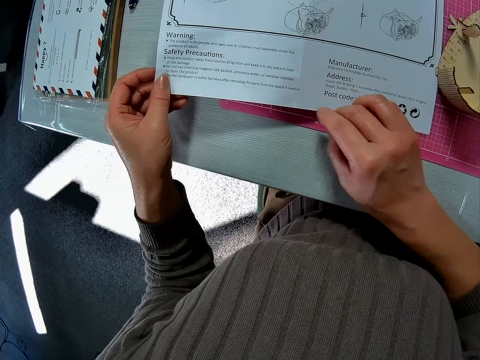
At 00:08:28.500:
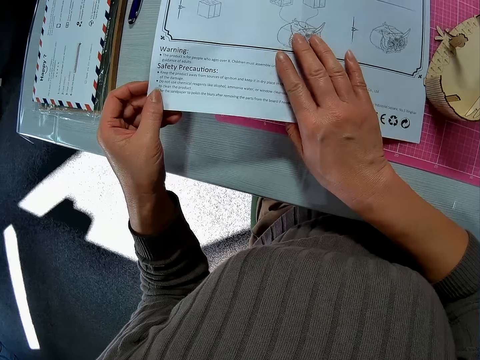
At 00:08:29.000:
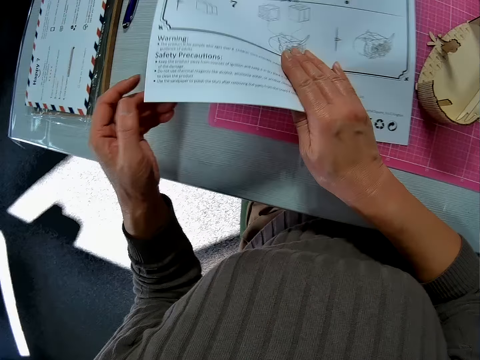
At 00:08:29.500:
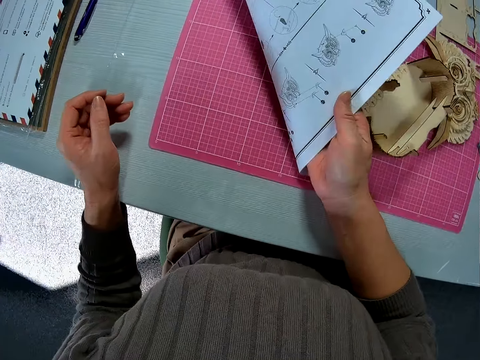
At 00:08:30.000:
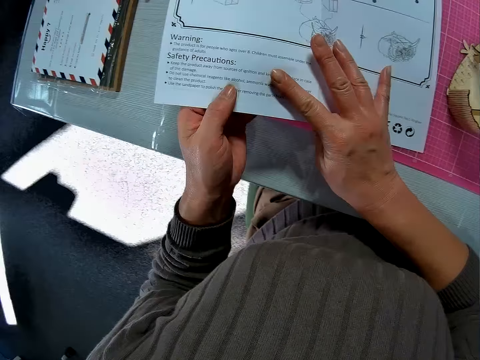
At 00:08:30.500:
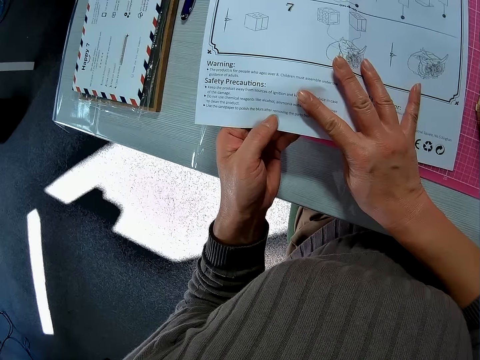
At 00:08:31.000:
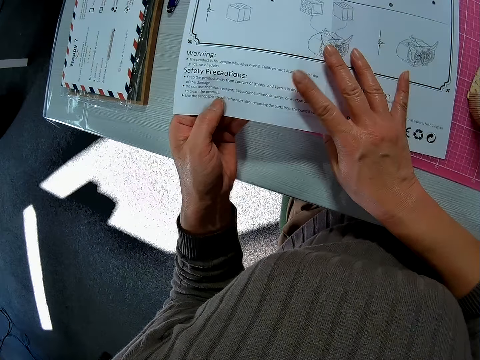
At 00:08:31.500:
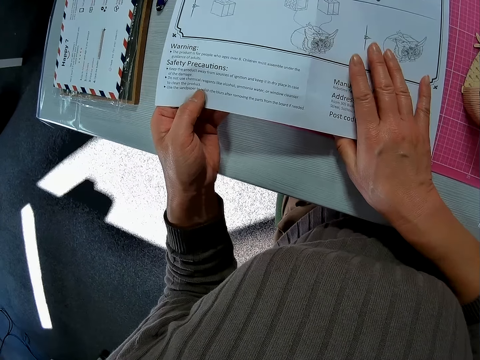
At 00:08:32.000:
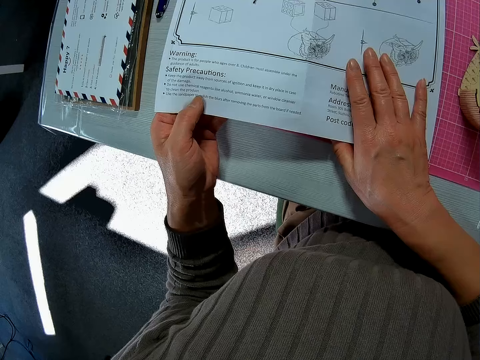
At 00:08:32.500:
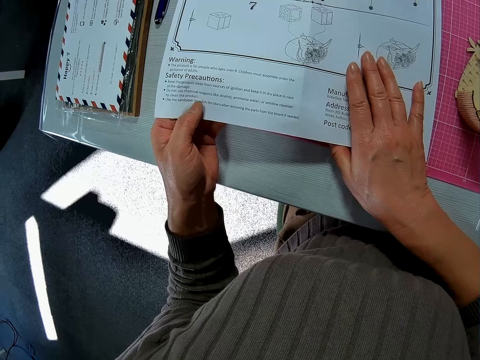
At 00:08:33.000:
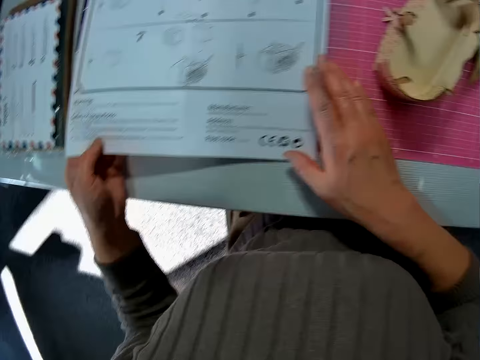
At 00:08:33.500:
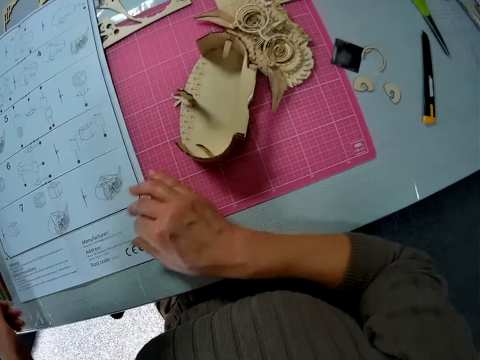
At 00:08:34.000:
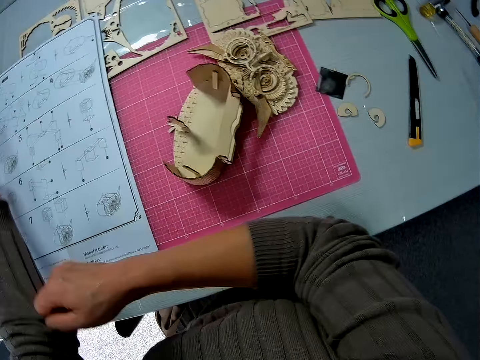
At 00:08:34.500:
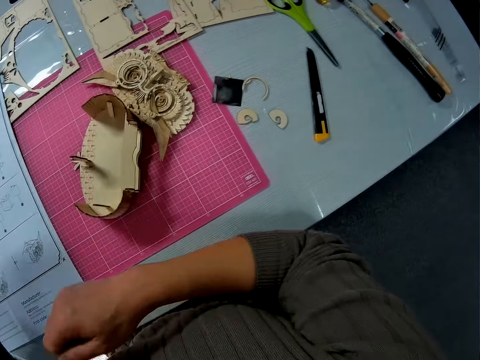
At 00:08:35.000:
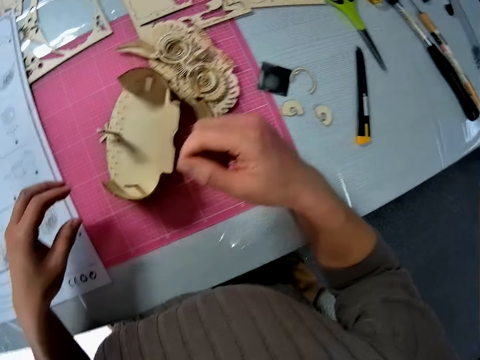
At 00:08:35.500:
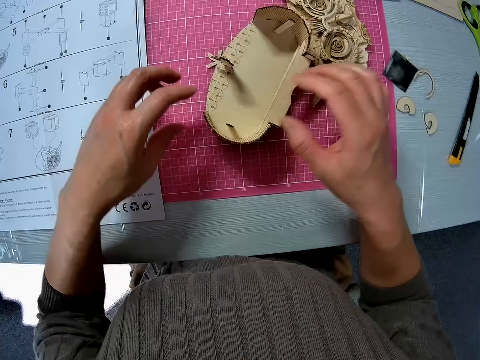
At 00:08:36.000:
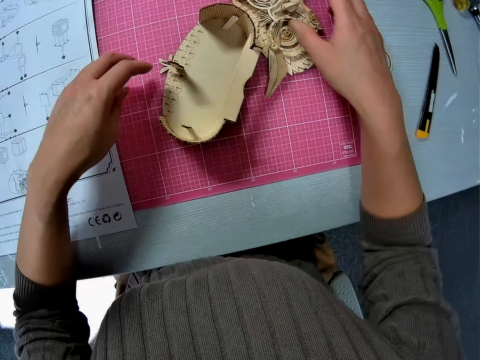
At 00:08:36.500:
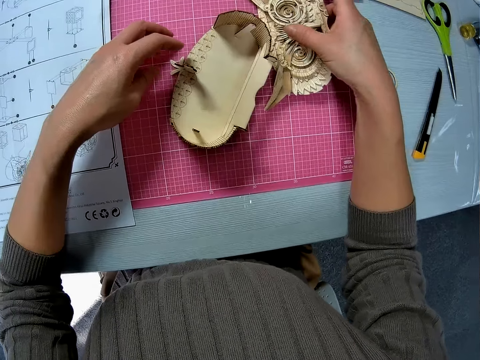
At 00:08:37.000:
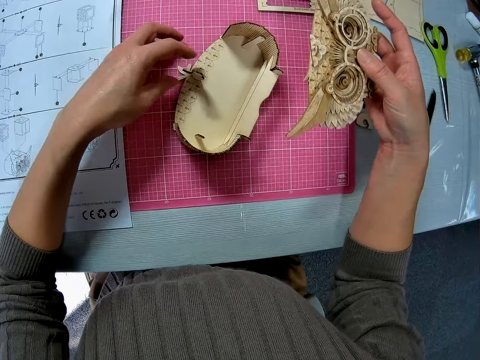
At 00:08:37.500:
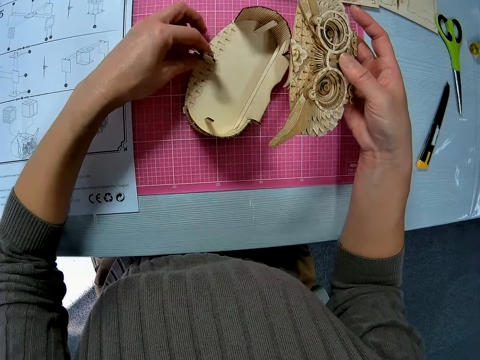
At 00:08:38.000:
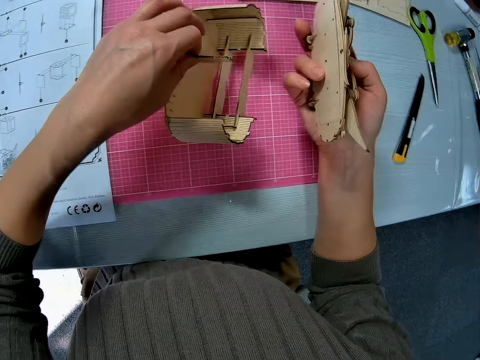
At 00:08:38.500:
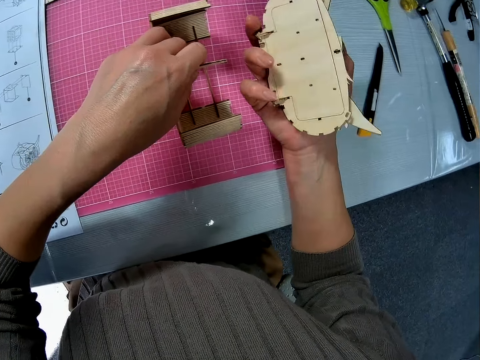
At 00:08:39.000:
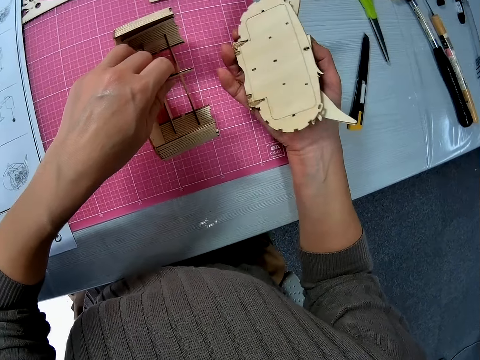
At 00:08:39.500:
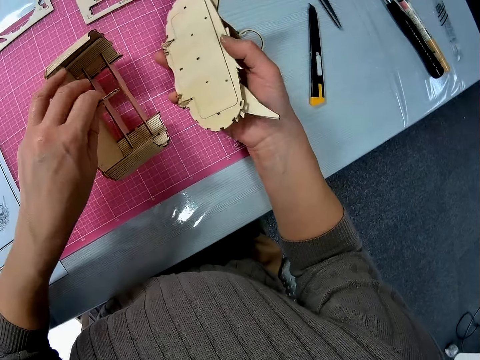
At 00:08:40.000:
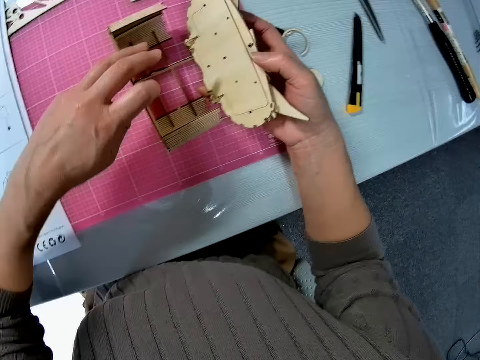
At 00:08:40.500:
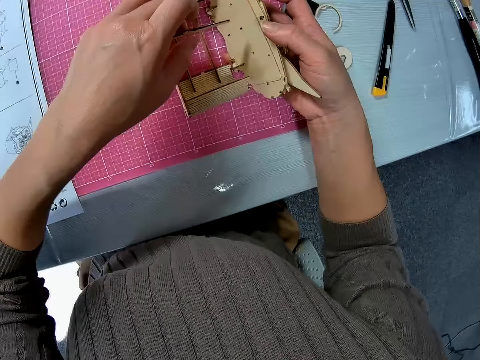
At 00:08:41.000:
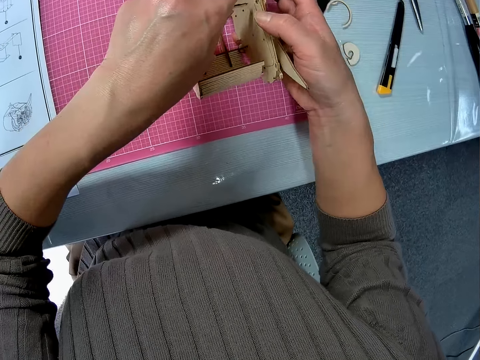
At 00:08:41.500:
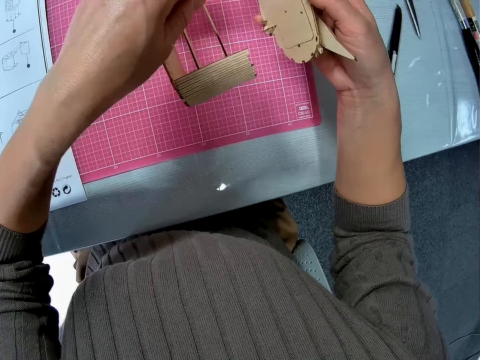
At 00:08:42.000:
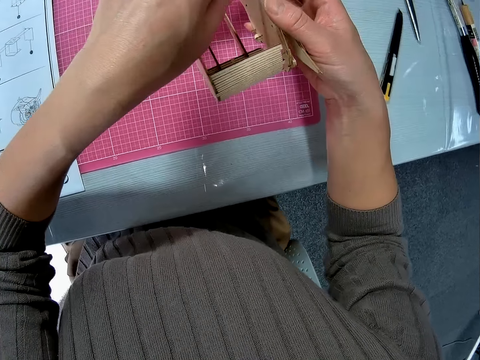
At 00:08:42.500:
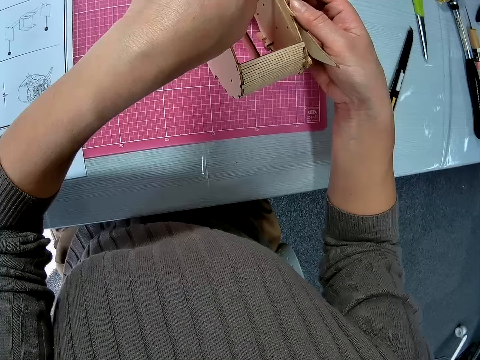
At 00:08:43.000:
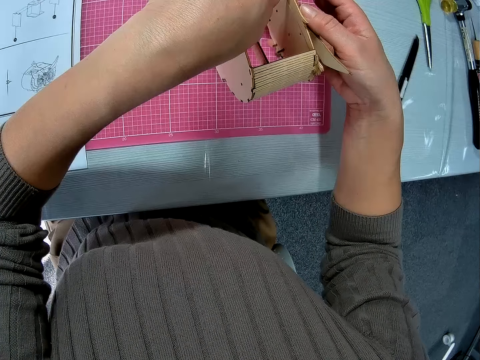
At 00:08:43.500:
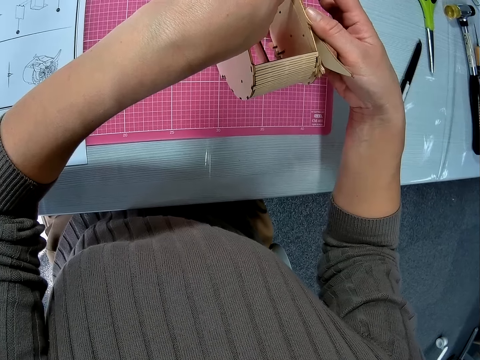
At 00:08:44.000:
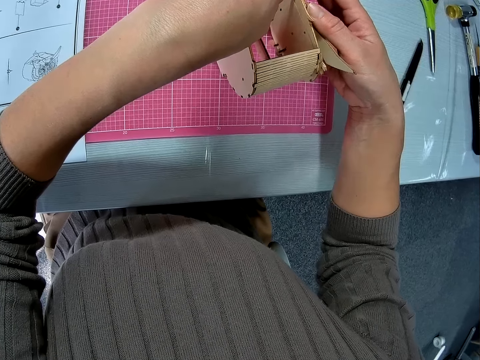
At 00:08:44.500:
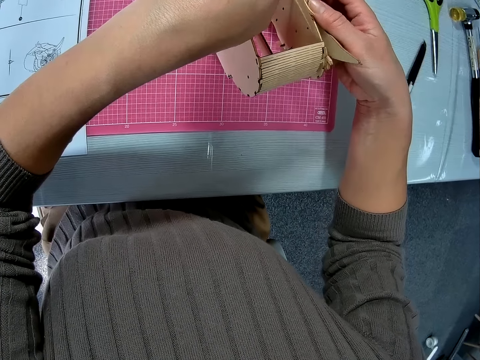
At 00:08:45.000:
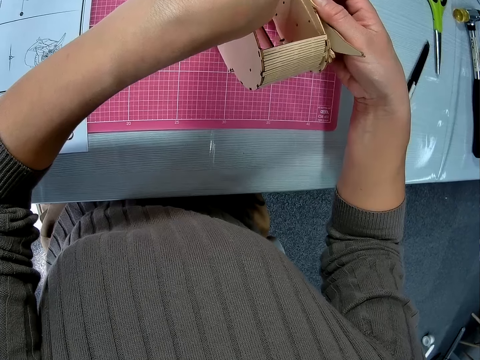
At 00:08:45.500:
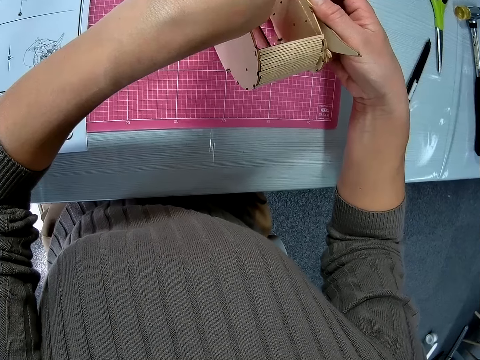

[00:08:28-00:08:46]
The camera wearer turns the manual paper. He stares at the manual paper. He puts the manual paper on the table. He folds the sweater of his left arm. He moves his hands. He picks up the wooden craft from the cutting mat. He holds the wooden craft on the cutting mat. He stares at the wooden craft. He fixes the wooden crafts together.

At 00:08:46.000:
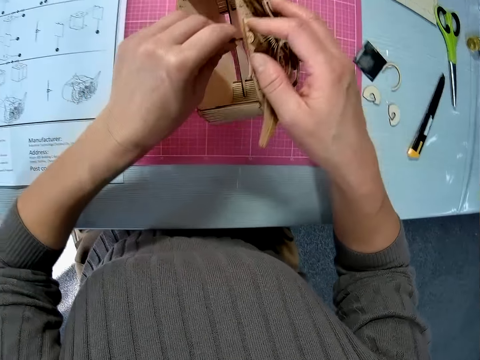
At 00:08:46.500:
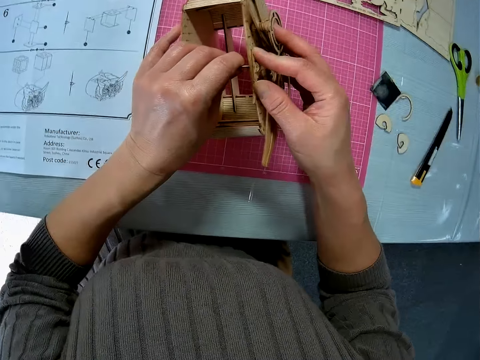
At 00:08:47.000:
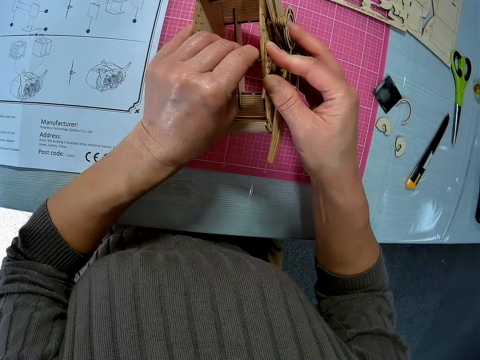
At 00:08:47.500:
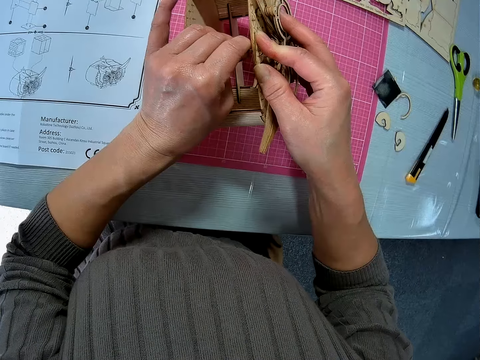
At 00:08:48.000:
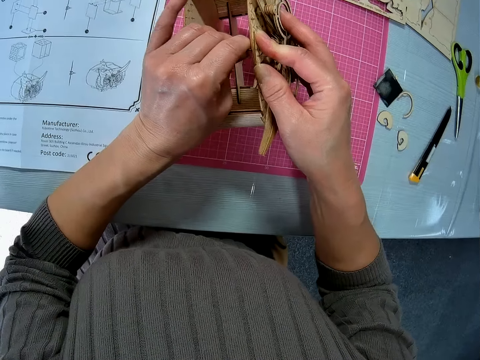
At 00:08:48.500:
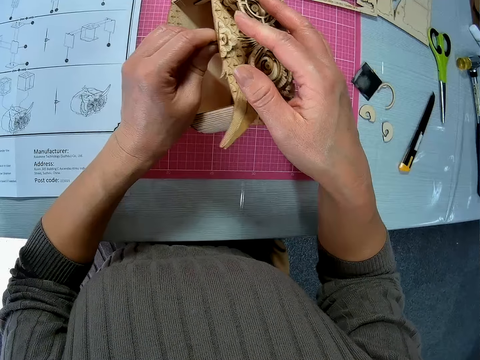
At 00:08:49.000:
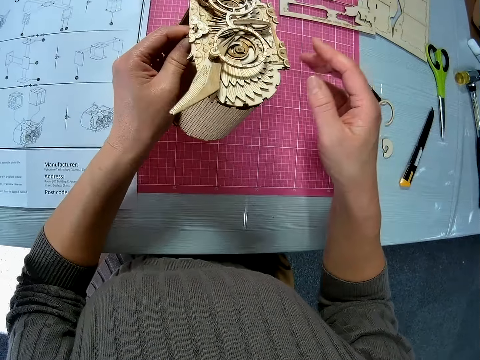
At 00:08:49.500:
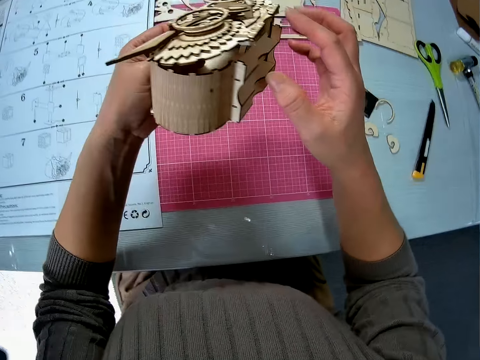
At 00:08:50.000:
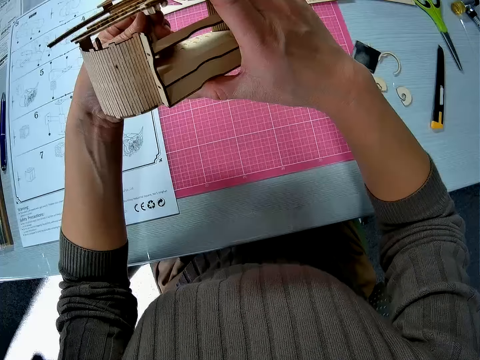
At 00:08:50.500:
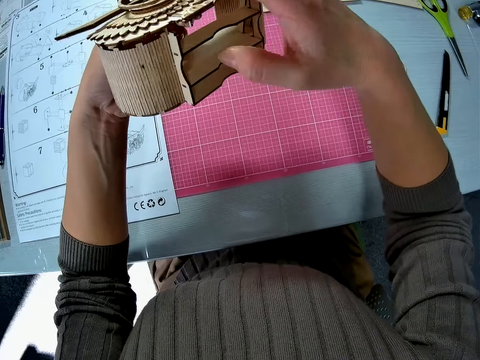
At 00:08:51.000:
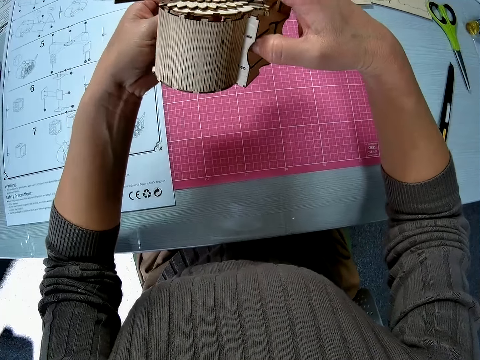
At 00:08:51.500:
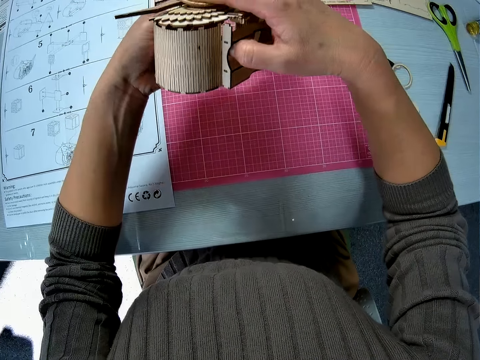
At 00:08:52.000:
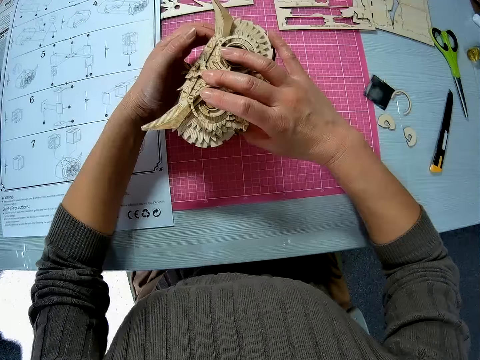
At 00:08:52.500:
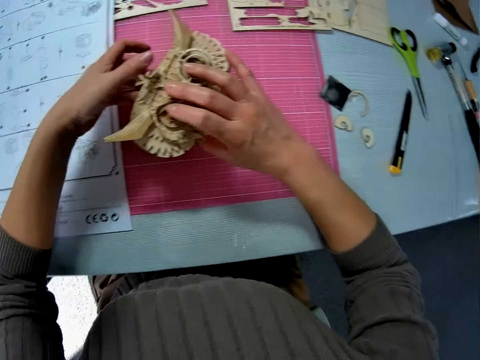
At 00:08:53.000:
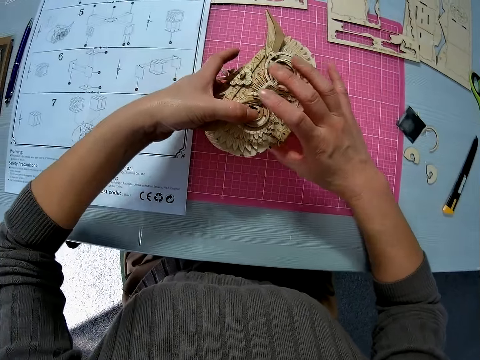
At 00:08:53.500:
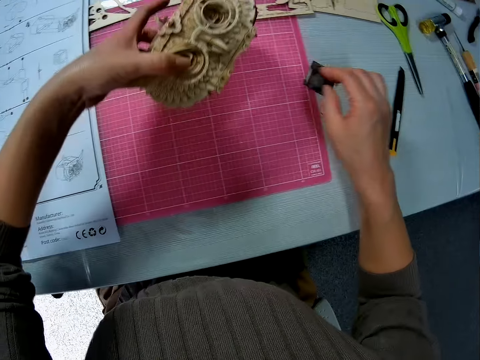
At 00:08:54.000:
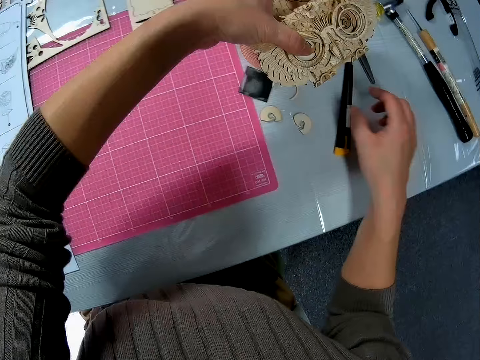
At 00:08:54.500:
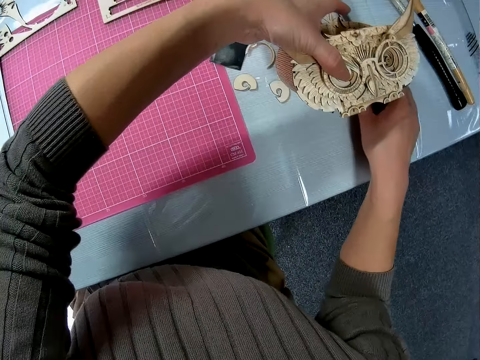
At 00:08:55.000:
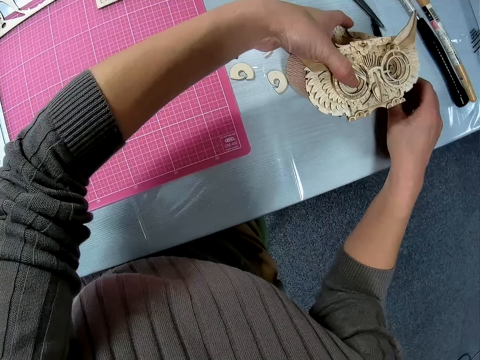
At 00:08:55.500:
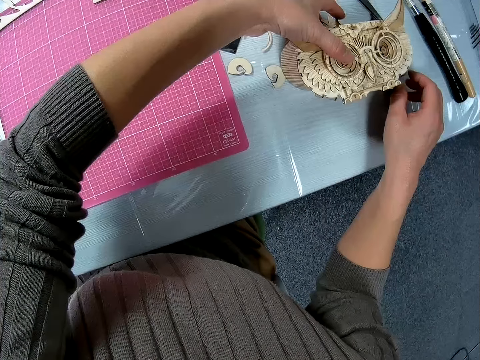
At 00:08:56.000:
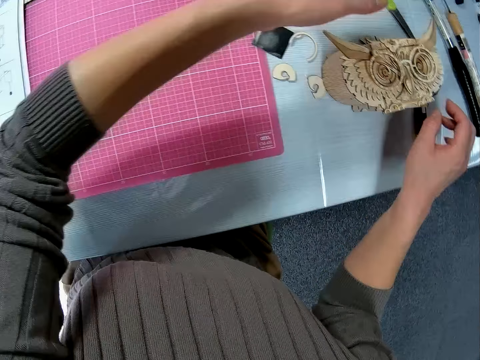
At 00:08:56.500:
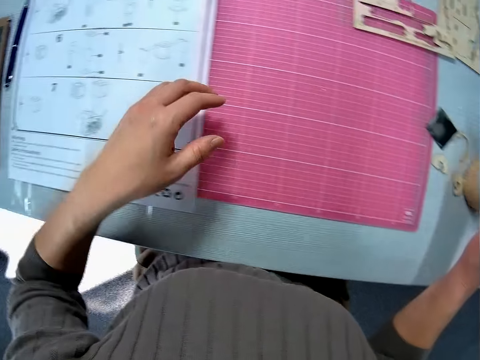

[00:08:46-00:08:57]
The camera wearer turns the wooden craft of something. He picks up the wooden craft of something. He stares at the wooden craft of something. He puts the wooden craft of something on the cutting mat. He picks up the wooden craft of something from the cutting mat. He moves the pen on the table. He puts the wooden craft of something on the table. He moves his hands.
